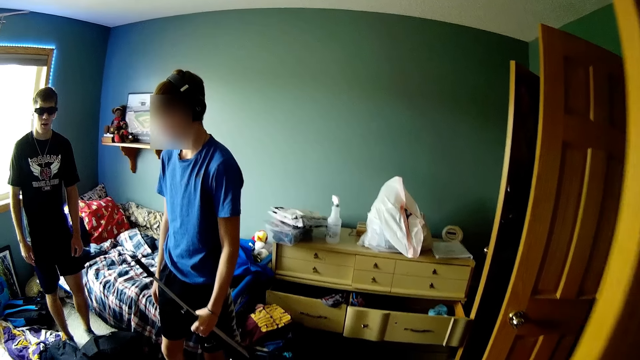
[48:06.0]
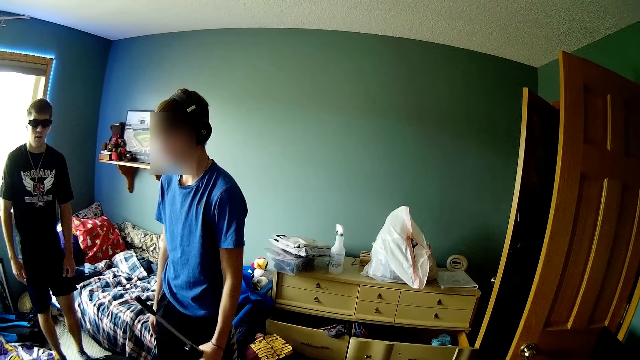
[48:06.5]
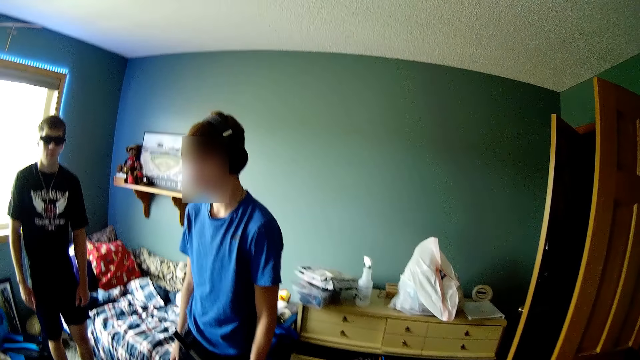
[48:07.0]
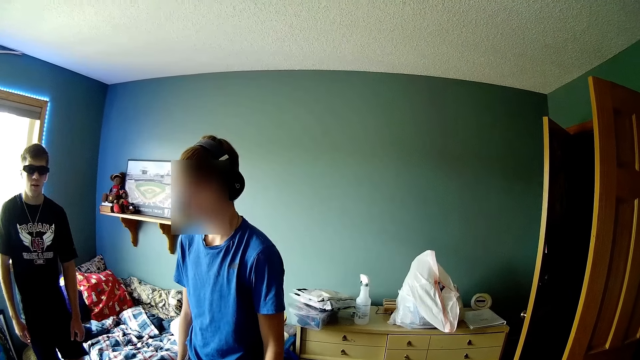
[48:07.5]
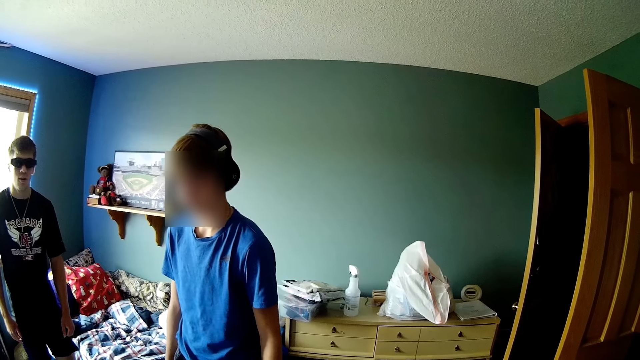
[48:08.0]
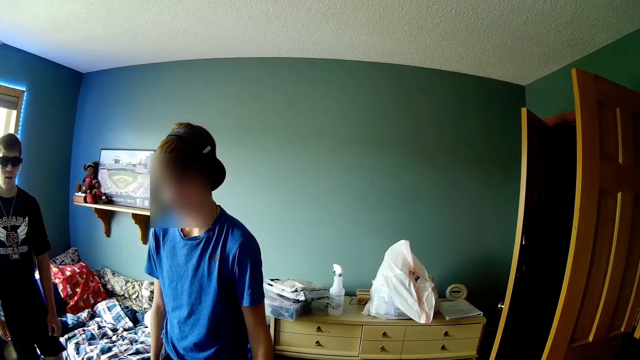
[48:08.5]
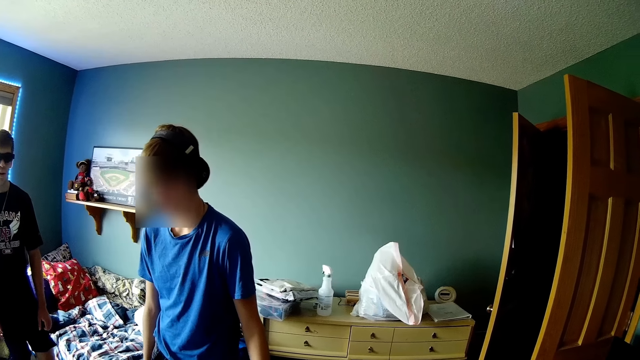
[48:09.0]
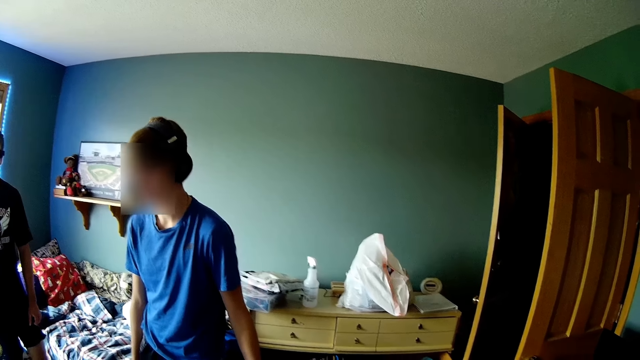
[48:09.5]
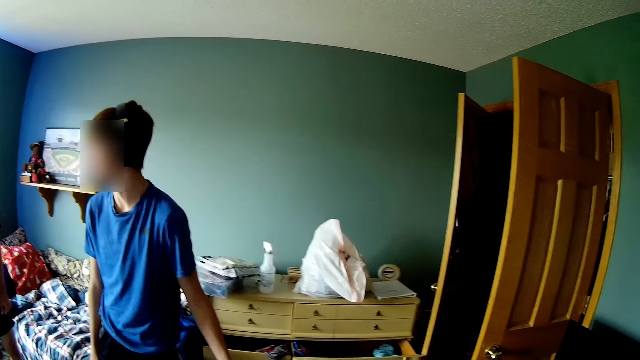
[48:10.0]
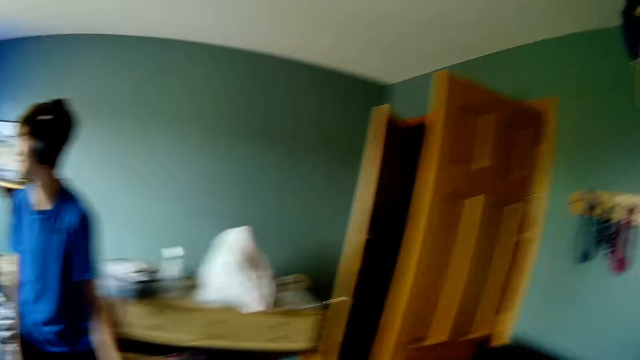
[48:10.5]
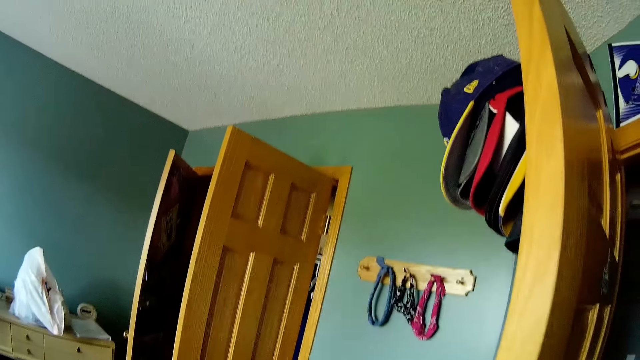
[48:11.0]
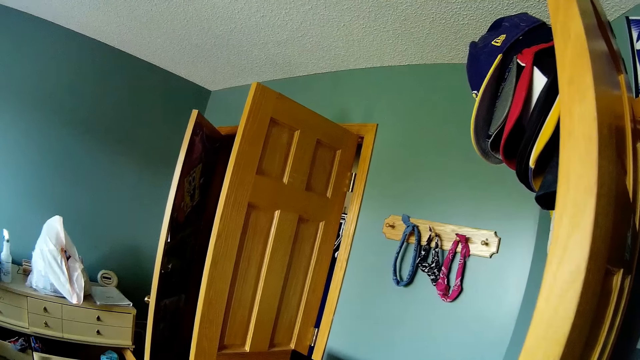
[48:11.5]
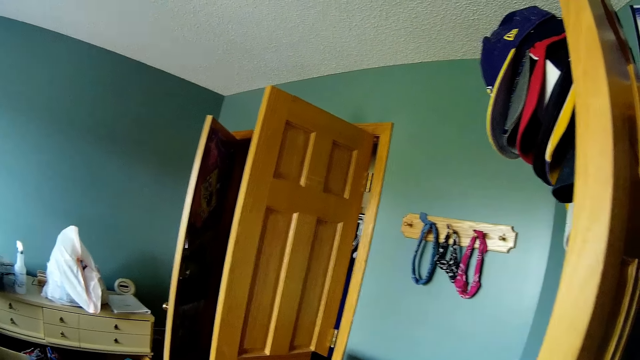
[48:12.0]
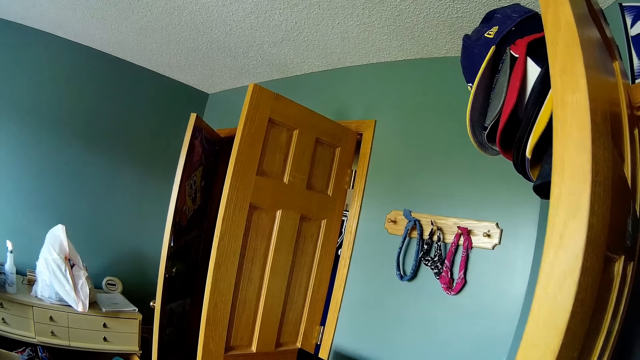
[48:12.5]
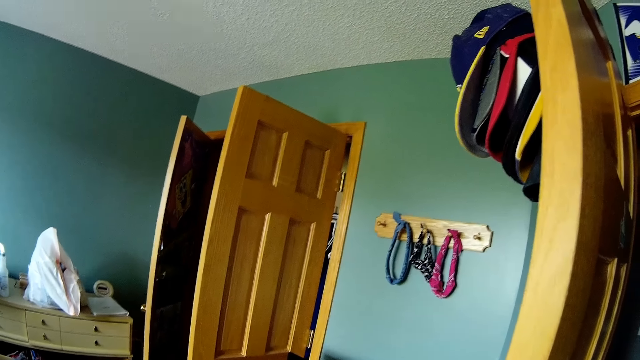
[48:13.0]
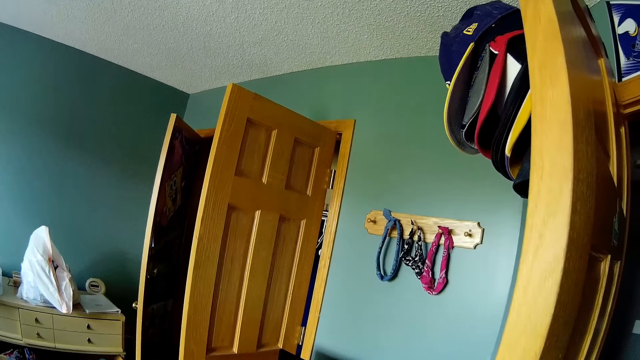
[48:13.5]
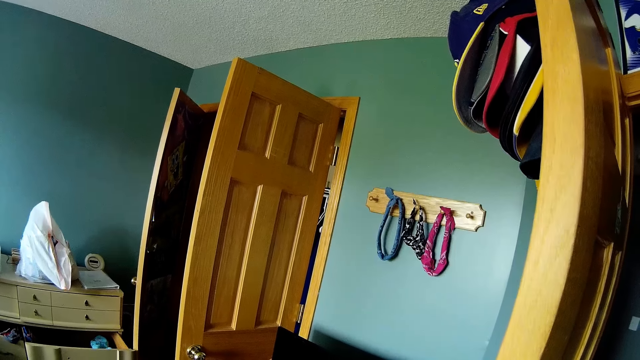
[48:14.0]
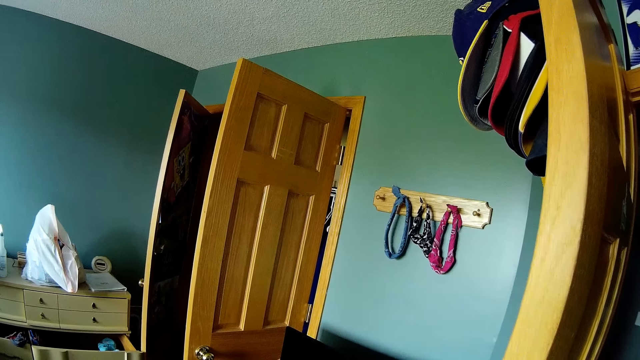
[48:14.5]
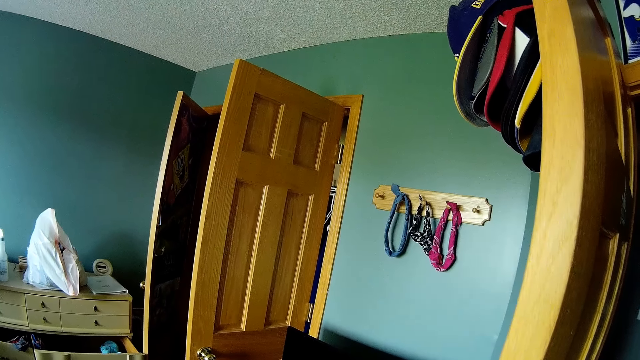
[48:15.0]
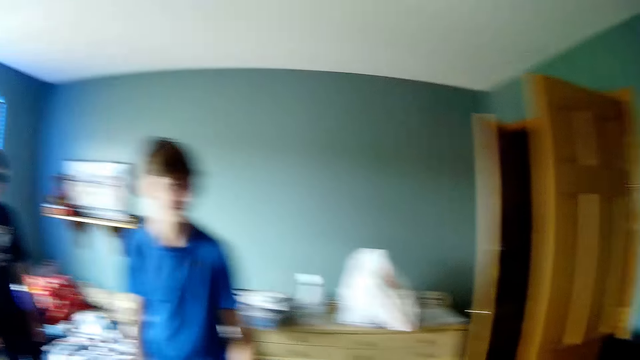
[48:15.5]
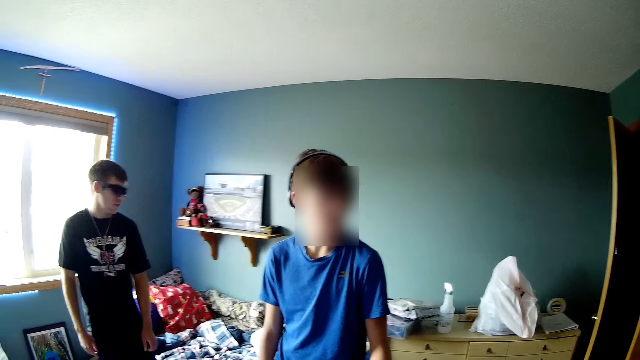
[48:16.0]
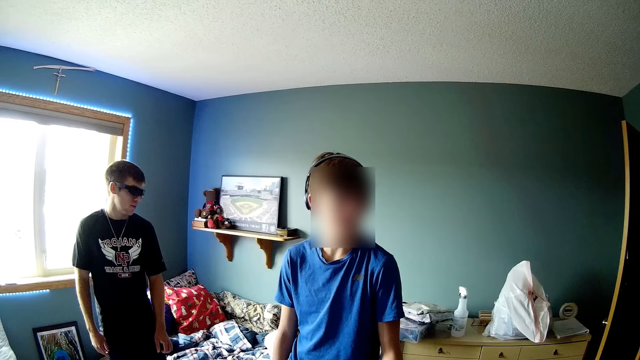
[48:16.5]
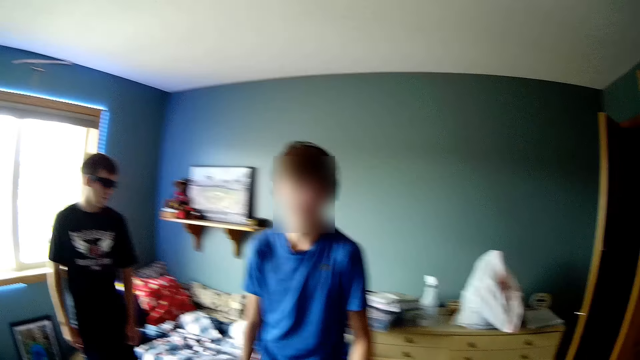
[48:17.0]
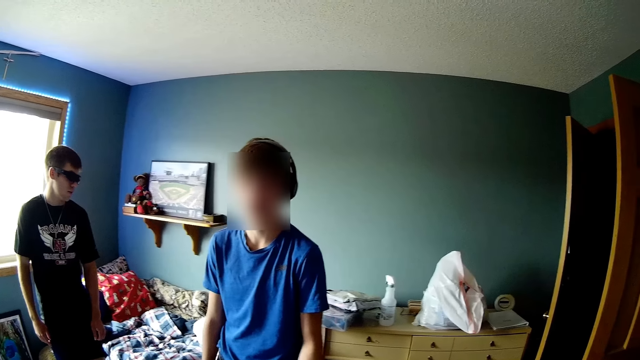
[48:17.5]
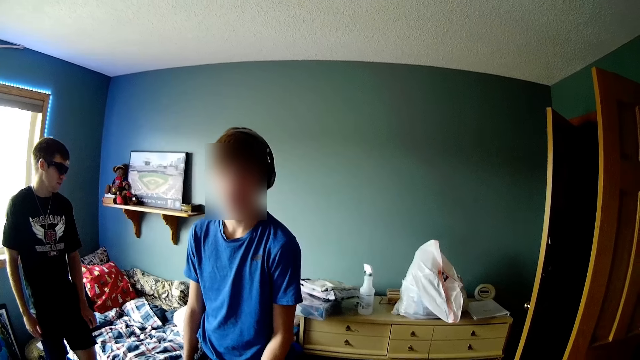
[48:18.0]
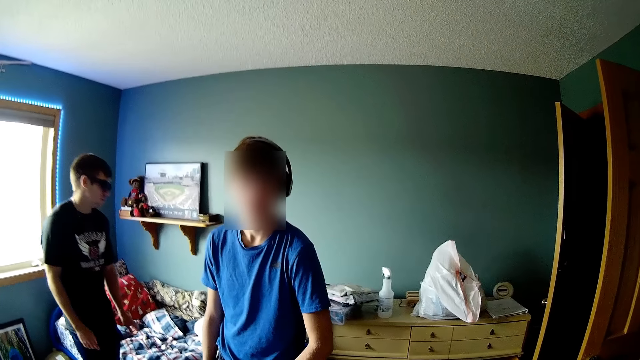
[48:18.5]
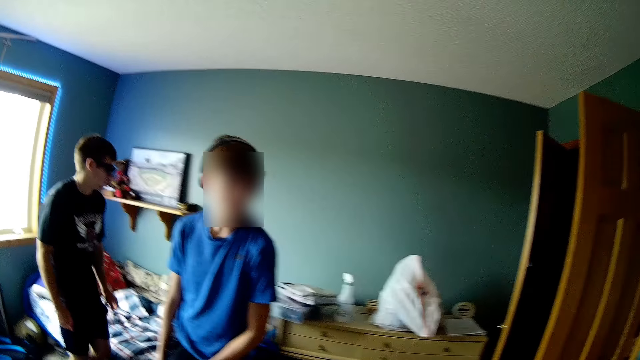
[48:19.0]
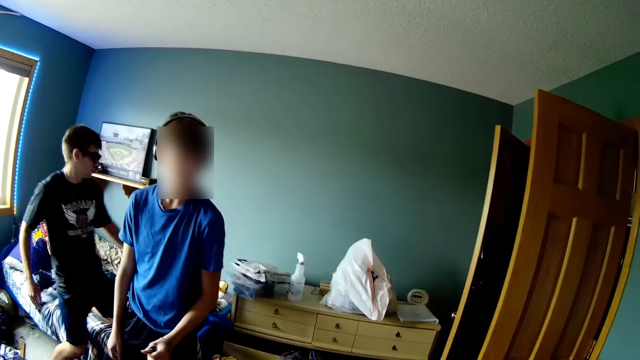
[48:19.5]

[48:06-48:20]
The camera wearer looks around. They look at the wall. They talk to a man.

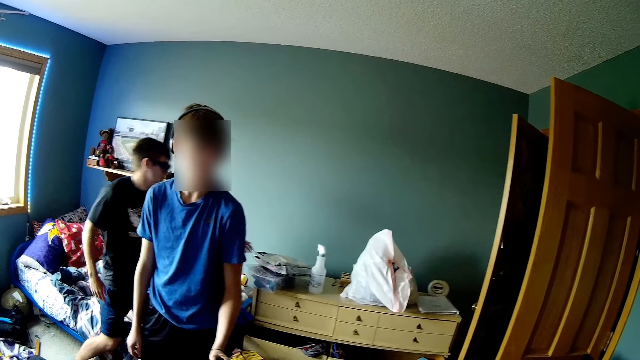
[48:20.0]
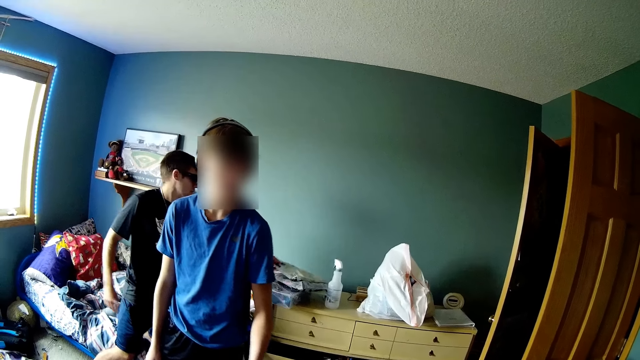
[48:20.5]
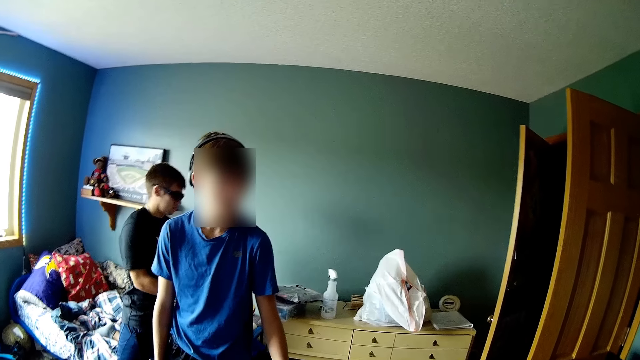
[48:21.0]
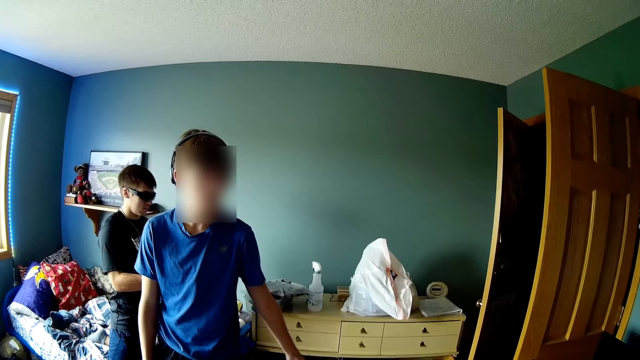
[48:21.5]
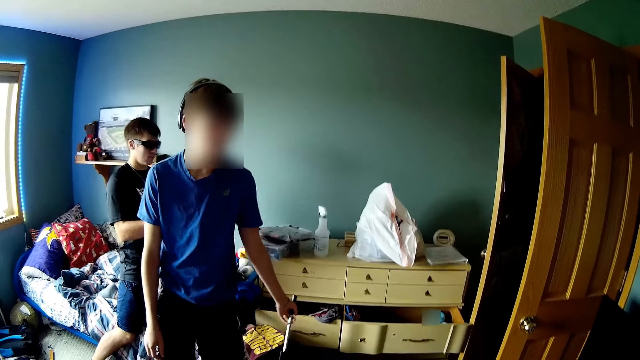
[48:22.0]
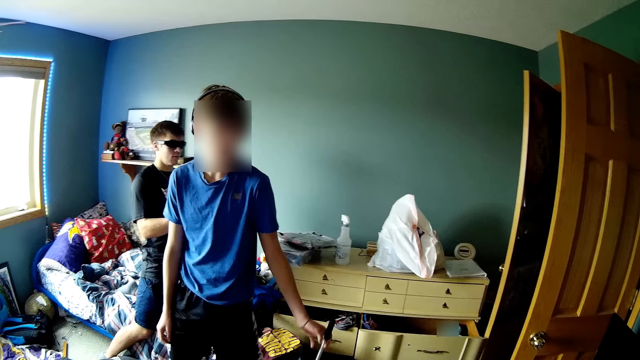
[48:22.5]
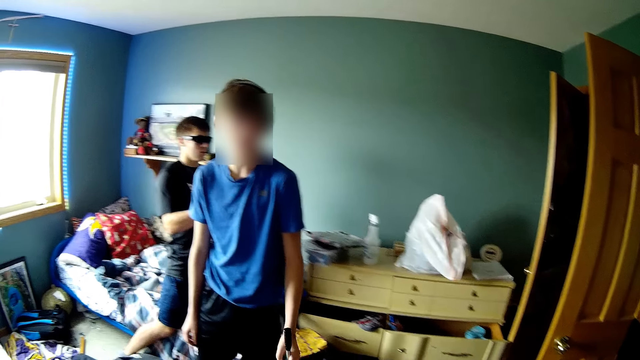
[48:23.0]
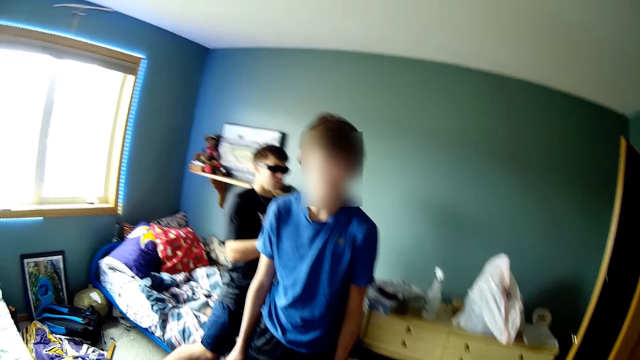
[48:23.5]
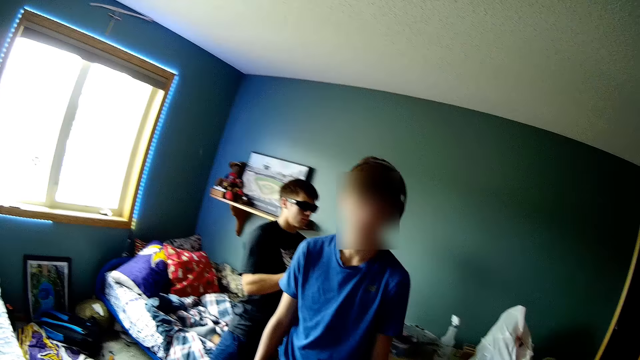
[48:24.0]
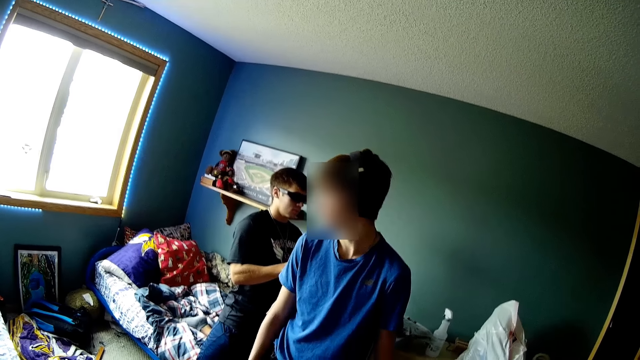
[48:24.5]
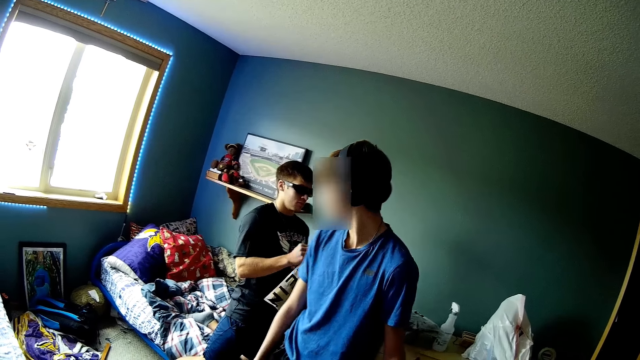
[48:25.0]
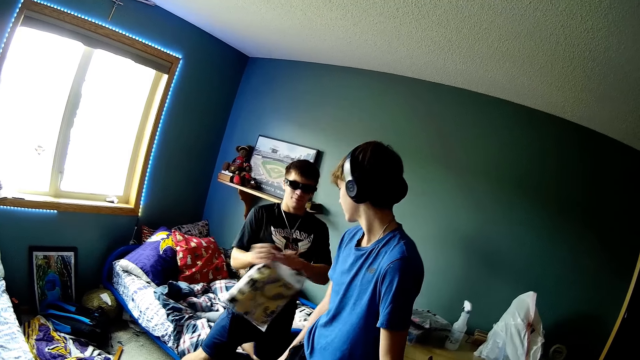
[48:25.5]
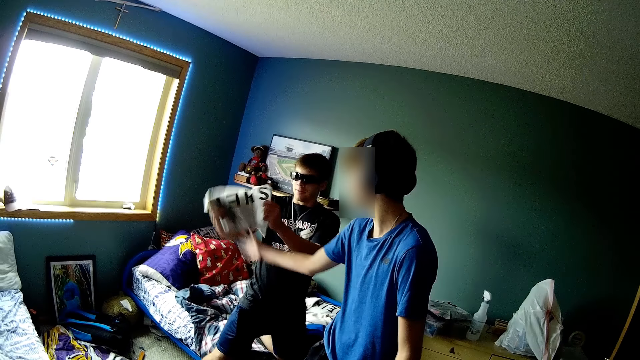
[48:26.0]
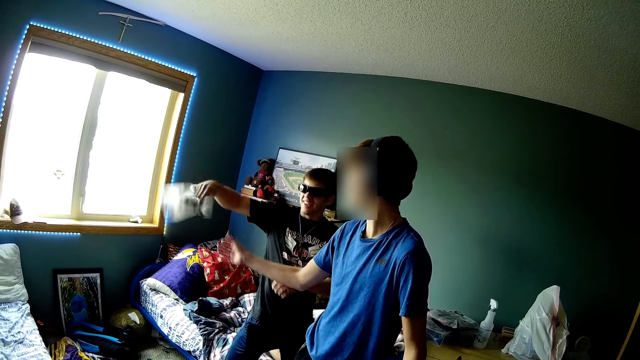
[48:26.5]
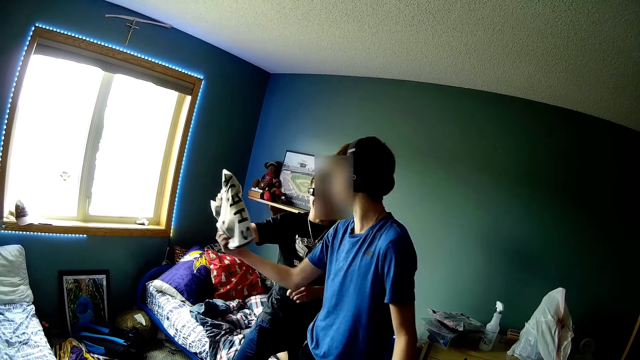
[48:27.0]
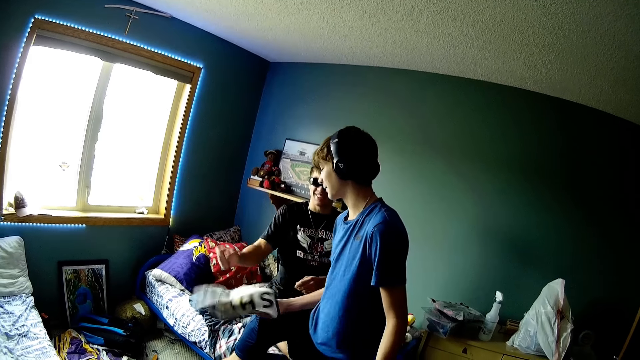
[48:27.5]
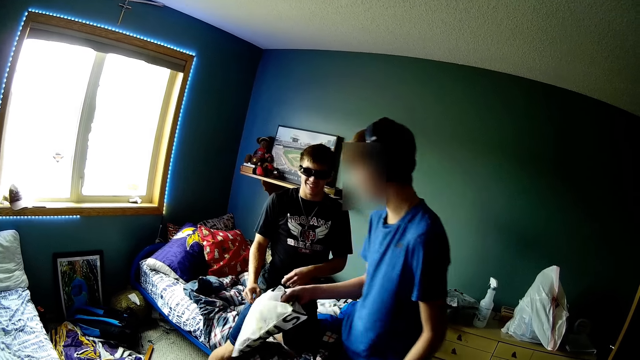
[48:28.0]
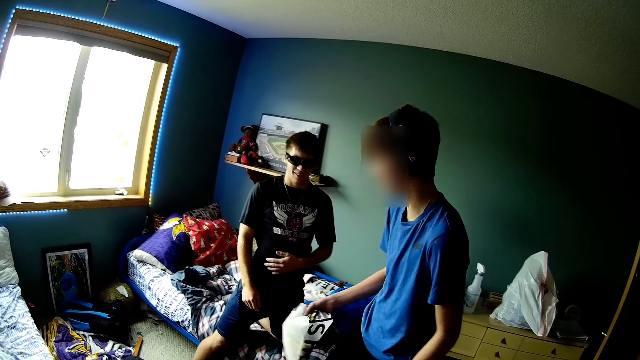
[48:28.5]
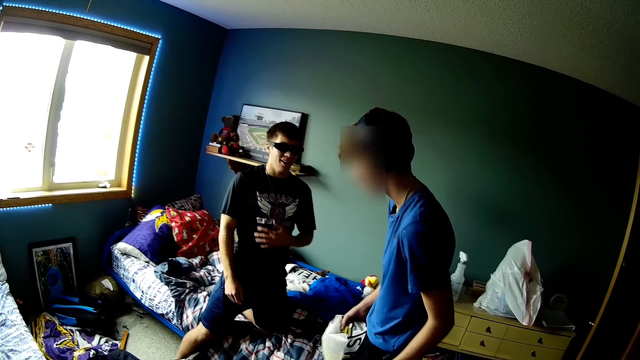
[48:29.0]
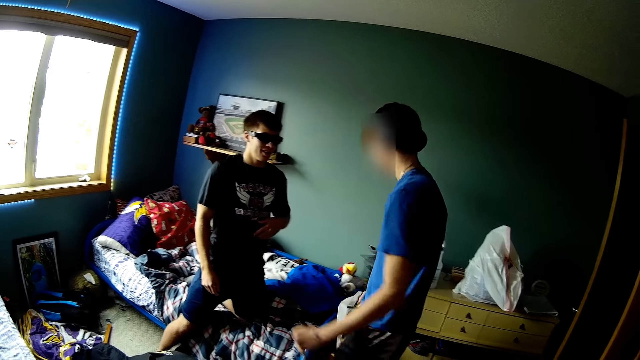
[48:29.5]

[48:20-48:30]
The camera wearer looks at a man and a teen.
